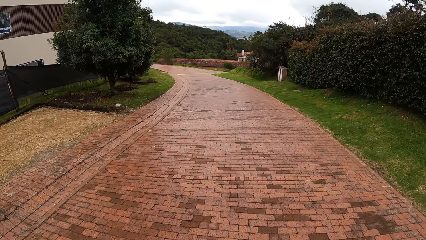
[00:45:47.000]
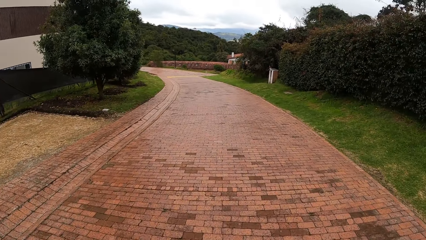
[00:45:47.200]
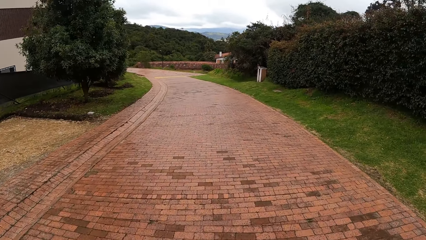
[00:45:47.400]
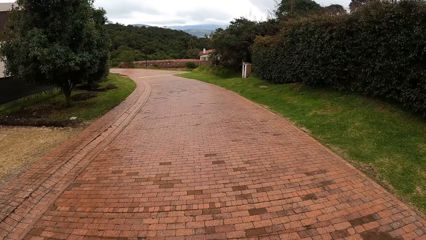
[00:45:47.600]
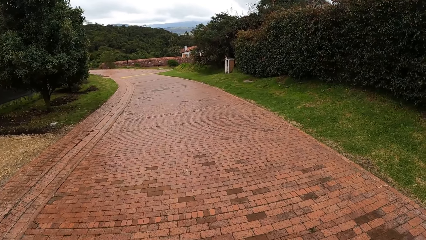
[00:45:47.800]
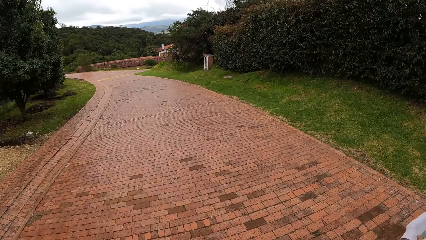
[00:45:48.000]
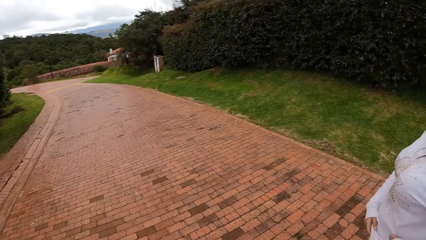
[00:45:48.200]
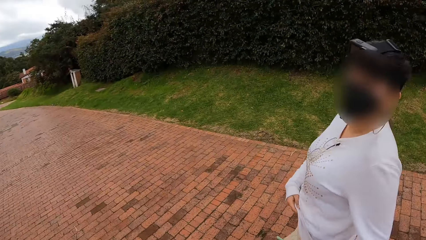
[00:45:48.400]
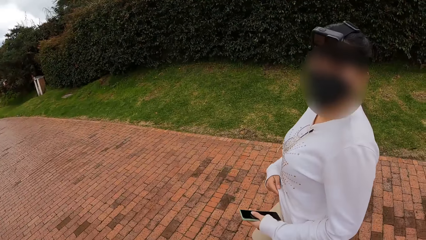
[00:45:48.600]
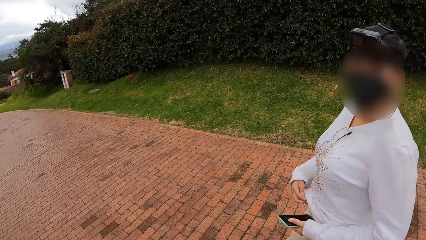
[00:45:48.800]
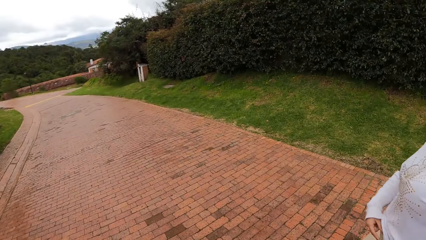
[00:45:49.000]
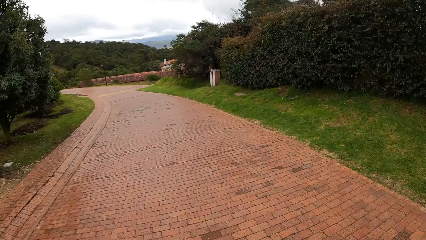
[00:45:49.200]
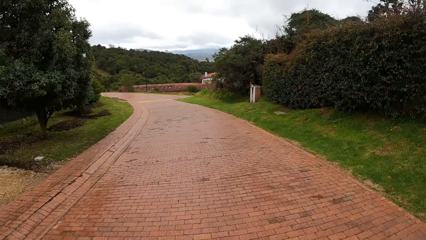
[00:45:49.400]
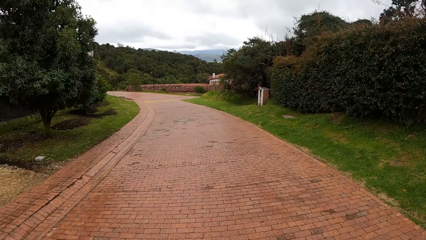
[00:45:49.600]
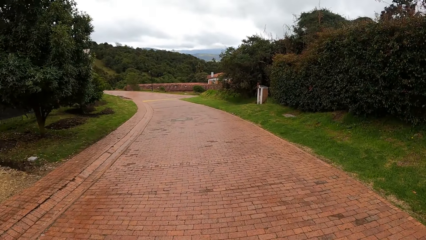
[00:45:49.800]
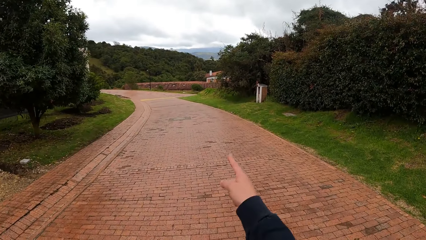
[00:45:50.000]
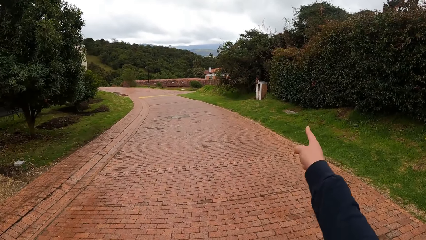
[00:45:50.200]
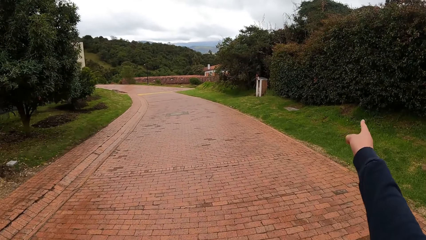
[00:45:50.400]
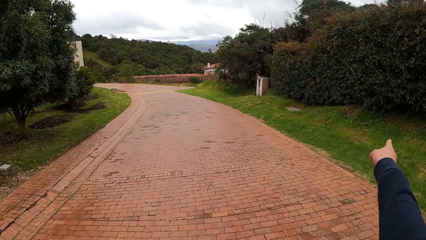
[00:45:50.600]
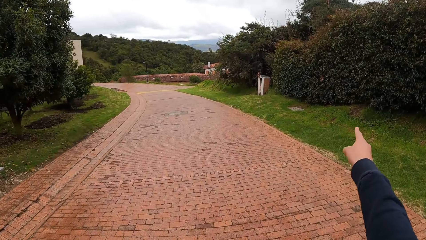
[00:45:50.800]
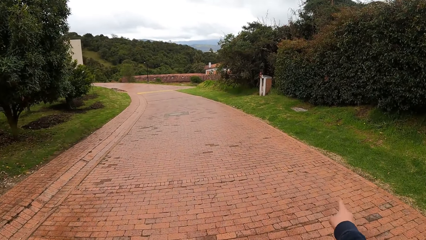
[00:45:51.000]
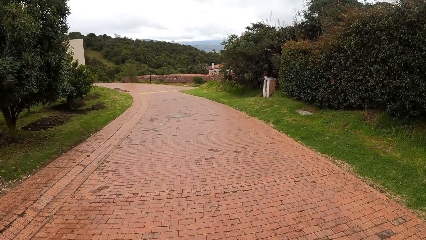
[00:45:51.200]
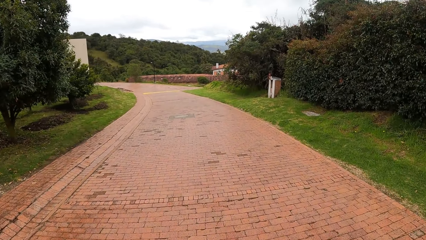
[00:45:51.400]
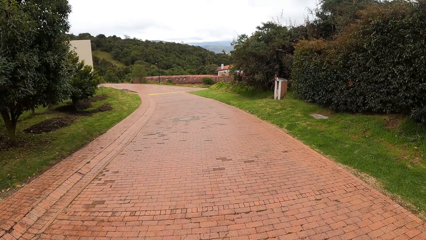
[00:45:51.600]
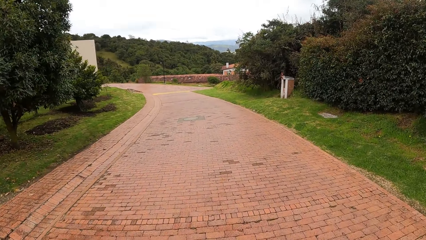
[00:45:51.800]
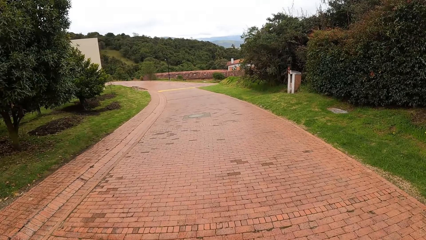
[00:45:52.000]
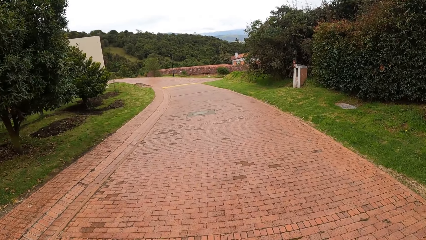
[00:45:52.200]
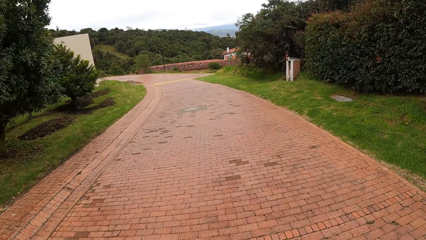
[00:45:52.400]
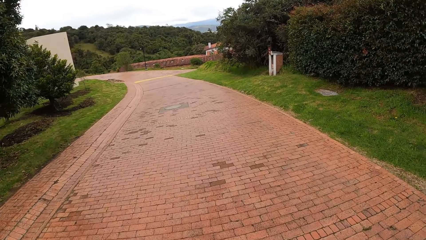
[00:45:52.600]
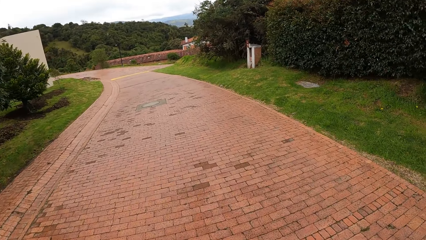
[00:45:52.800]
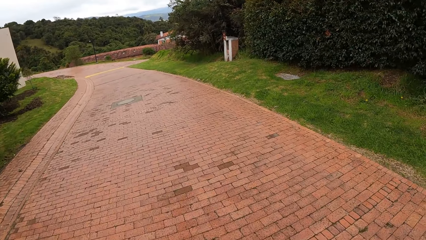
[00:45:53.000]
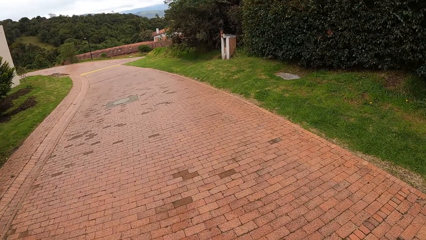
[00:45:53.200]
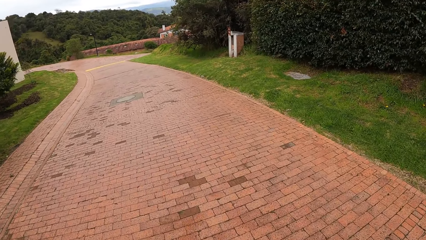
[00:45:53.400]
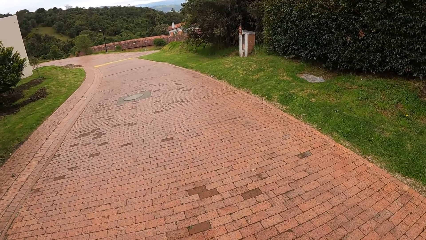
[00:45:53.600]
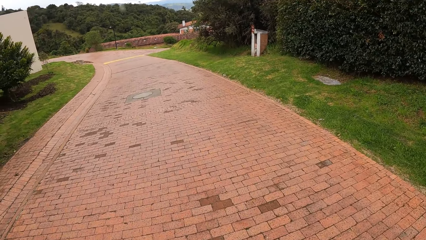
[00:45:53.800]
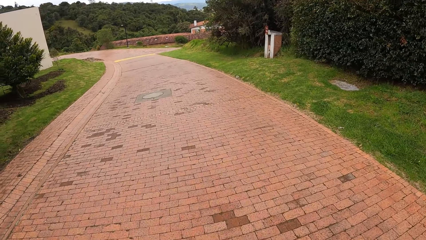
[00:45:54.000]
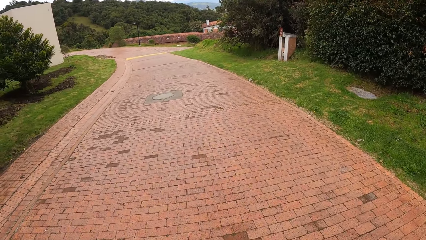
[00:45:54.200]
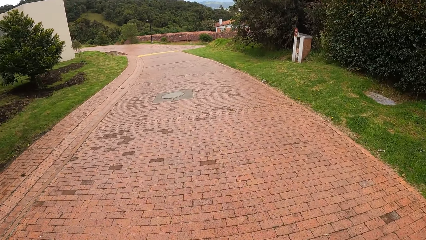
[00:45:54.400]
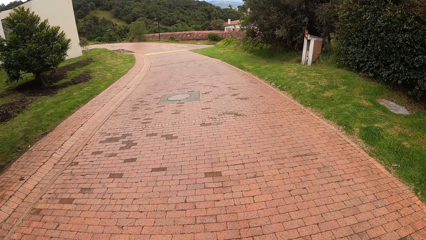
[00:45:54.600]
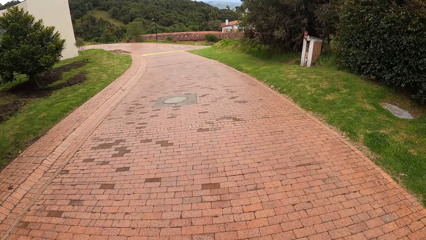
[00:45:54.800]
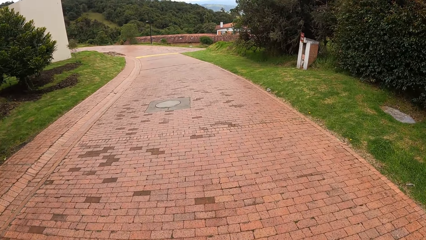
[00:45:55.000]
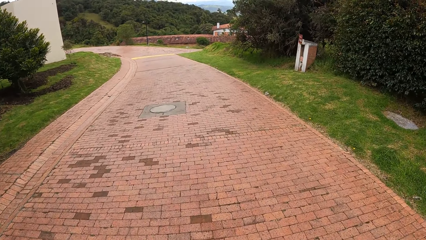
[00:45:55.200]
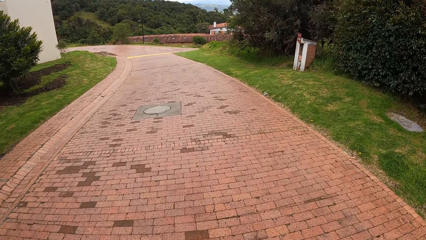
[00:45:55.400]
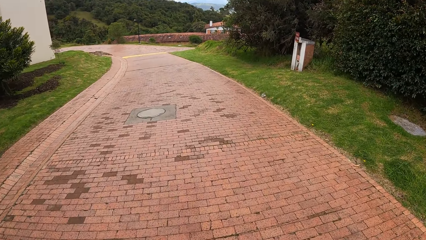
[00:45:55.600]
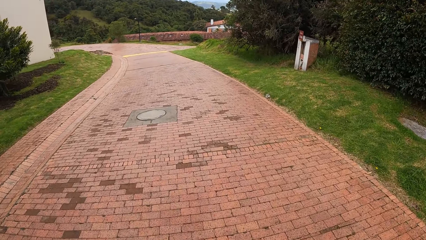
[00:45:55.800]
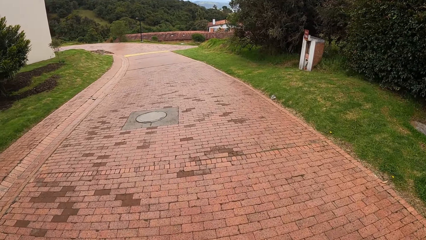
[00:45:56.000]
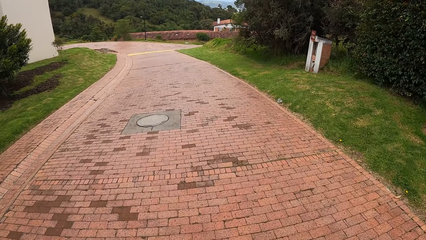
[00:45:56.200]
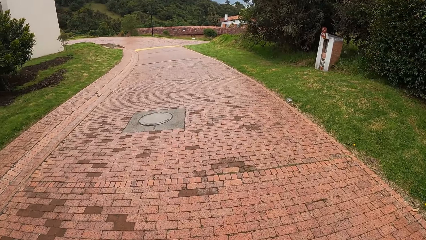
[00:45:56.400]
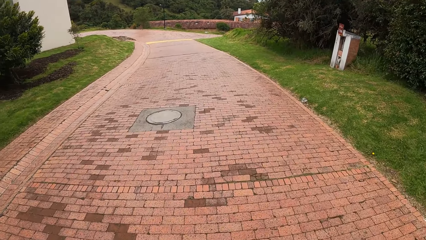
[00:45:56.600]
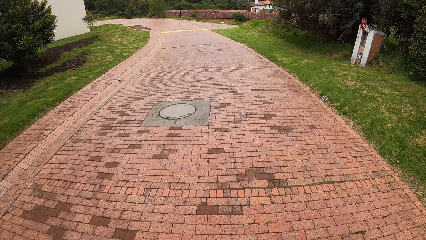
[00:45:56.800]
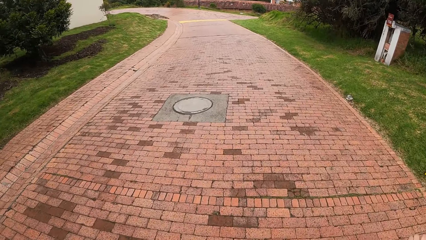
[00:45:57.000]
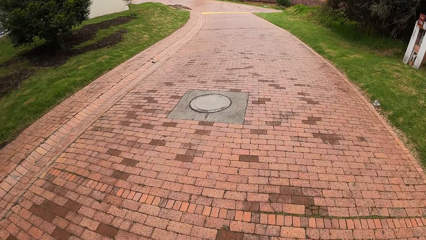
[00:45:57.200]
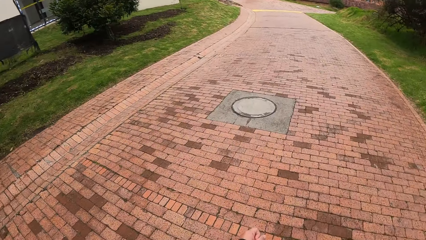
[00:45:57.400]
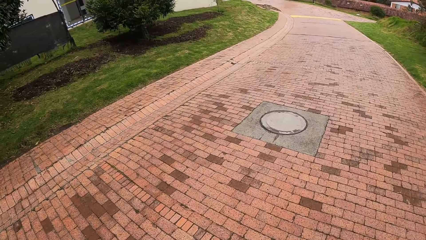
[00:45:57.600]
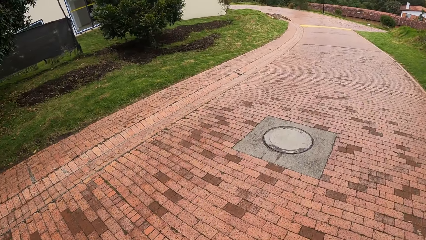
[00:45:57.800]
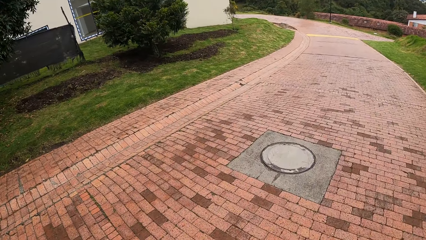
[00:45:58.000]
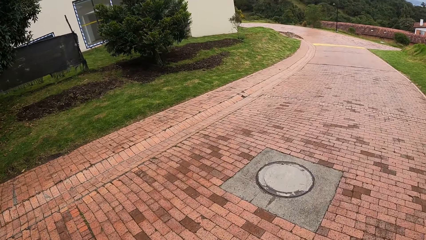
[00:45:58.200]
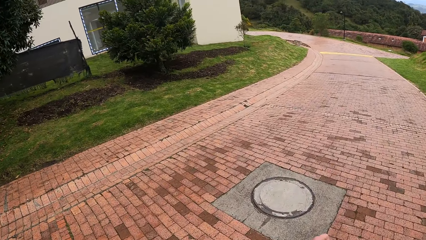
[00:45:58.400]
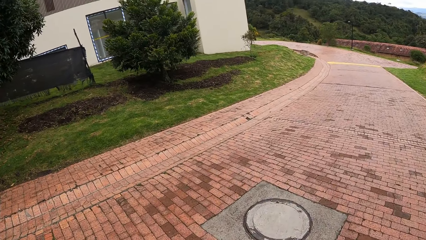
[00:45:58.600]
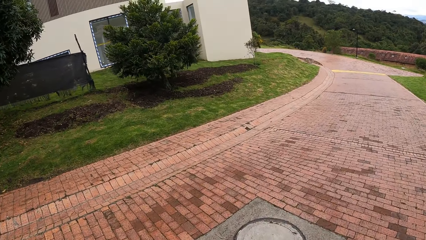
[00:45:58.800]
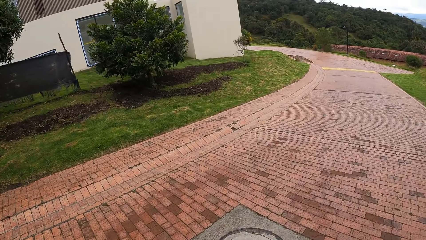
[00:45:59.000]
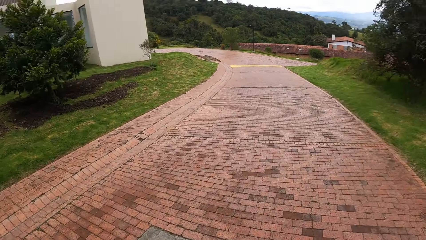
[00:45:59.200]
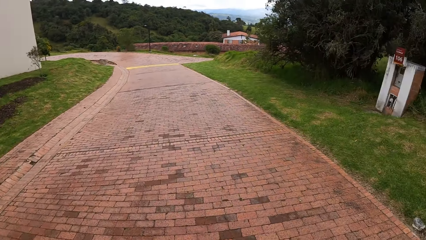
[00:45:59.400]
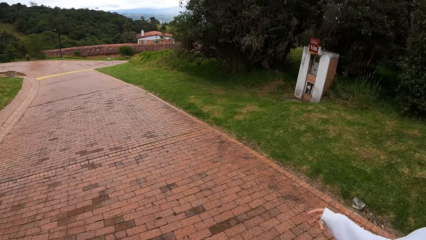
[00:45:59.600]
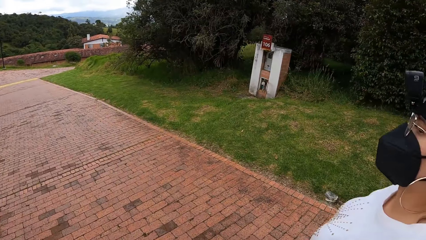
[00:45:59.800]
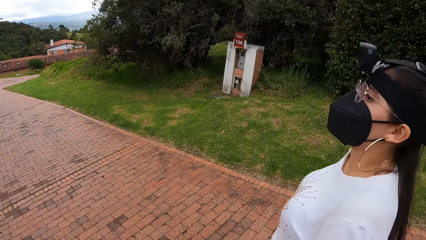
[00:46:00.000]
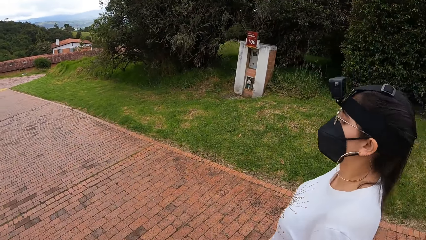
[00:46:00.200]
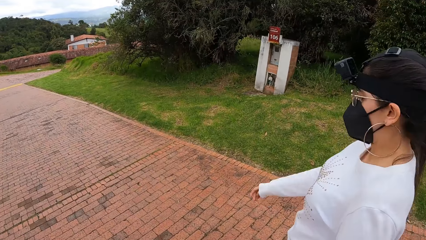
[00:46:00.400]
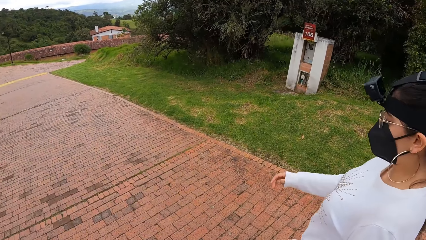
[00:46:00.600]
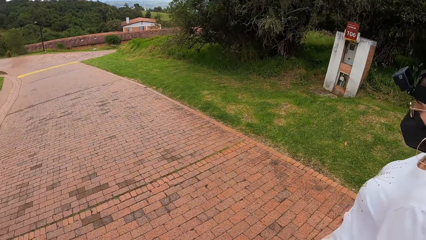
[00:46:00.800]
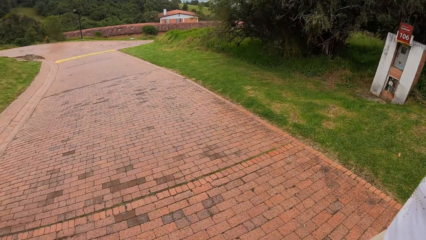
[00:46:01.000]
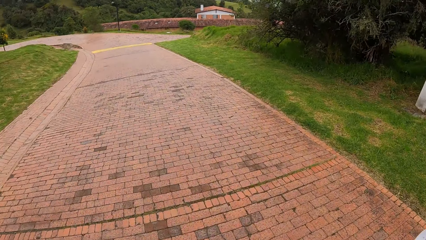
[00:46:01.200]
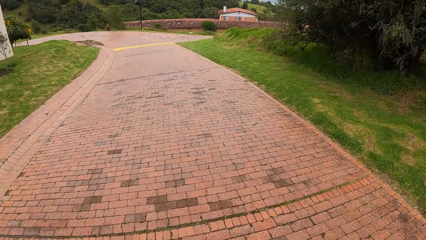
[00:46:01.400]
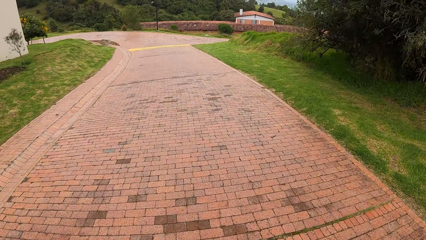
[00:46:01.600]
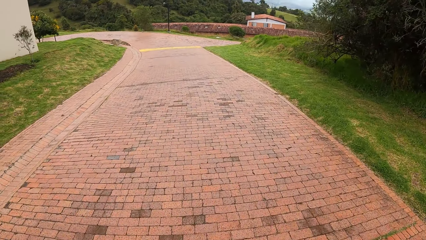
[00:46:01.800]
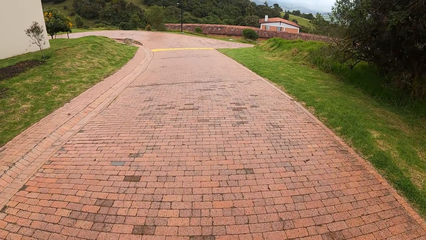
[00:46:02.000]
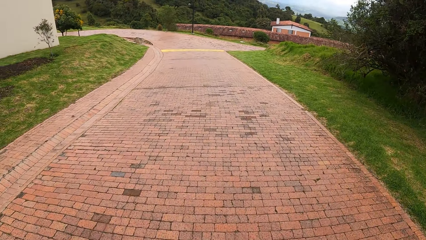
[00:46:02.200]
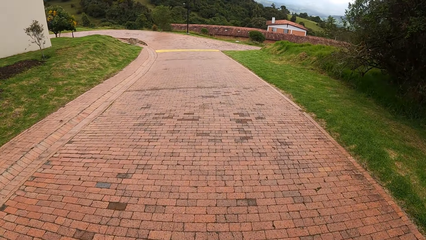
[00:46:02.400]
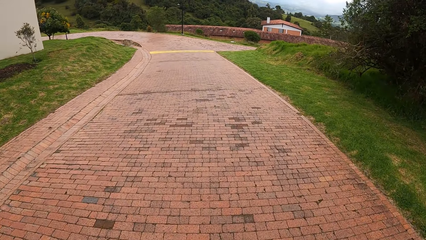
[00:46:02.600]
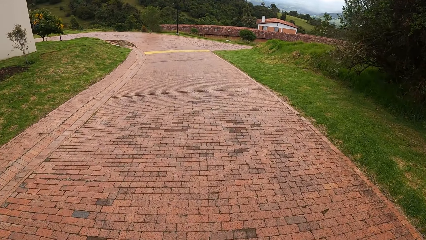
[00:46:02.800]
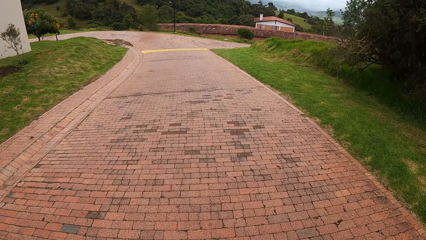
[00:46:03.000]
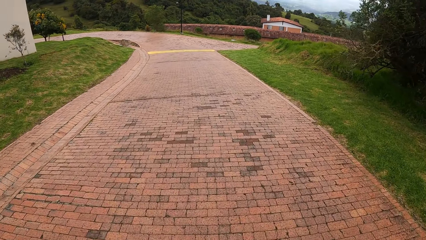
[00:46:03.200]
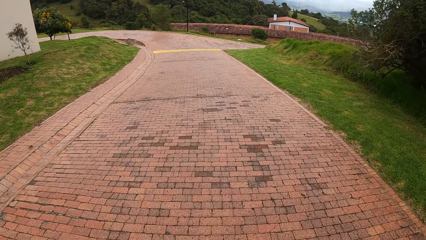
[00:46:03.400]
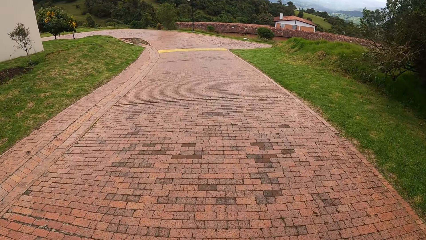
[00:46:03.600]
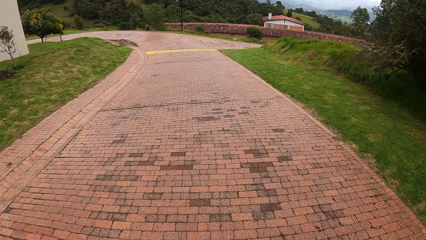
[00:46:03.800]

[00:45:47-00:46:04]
A woman converses with the camera wearer. The camera wearer makes a hand gesture.
